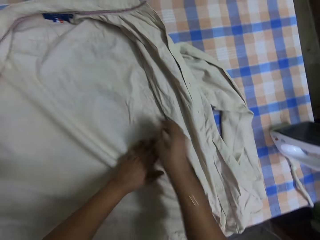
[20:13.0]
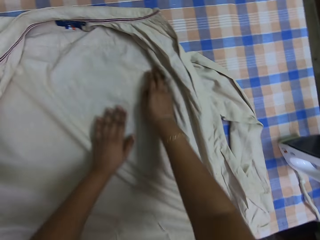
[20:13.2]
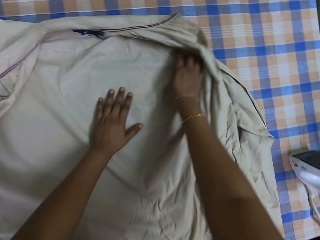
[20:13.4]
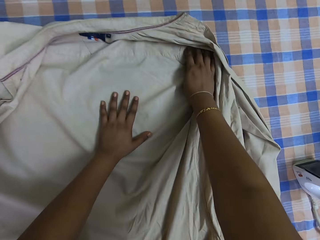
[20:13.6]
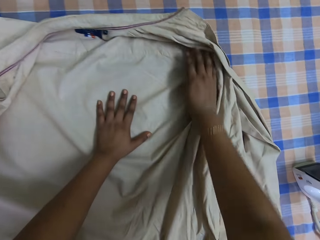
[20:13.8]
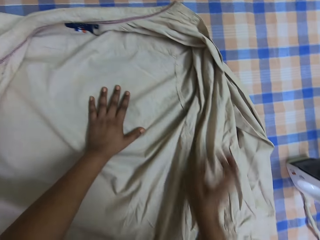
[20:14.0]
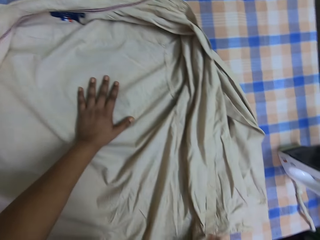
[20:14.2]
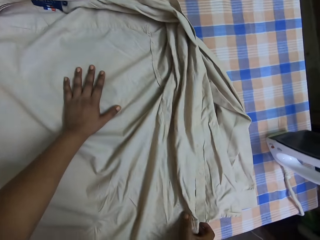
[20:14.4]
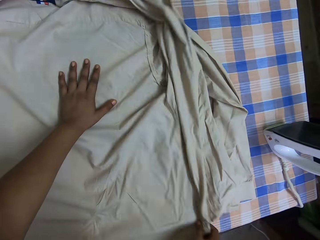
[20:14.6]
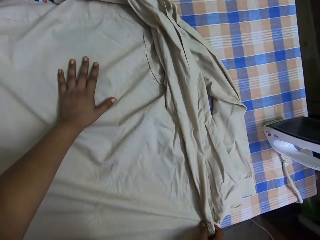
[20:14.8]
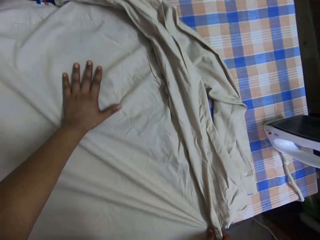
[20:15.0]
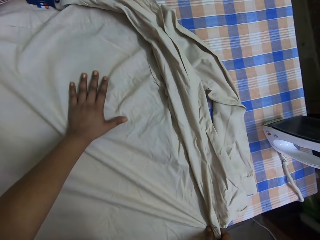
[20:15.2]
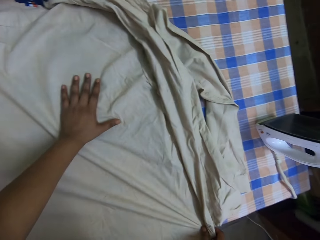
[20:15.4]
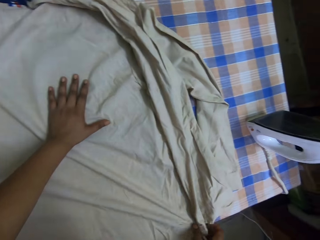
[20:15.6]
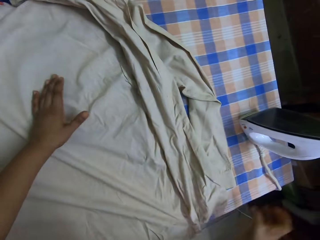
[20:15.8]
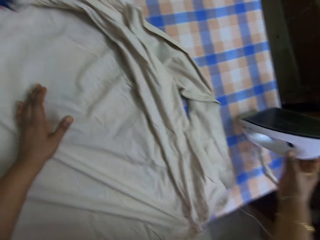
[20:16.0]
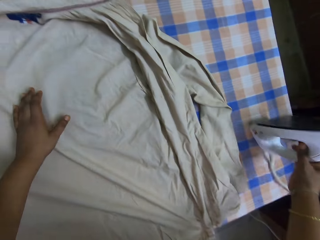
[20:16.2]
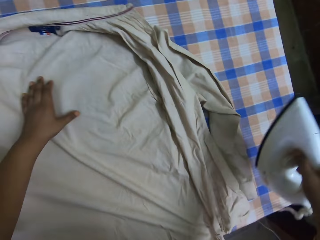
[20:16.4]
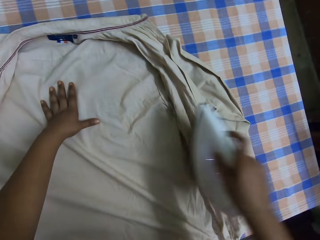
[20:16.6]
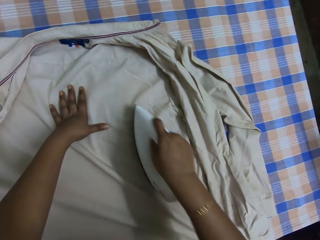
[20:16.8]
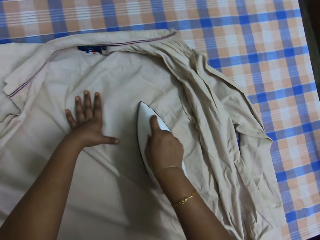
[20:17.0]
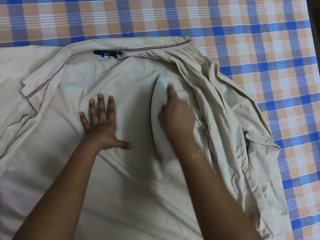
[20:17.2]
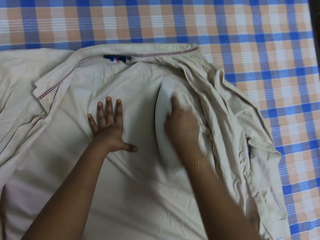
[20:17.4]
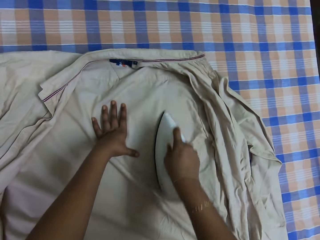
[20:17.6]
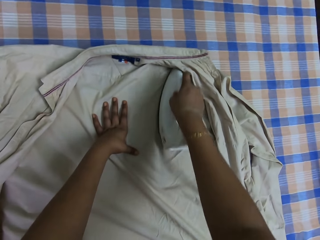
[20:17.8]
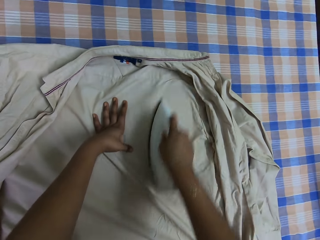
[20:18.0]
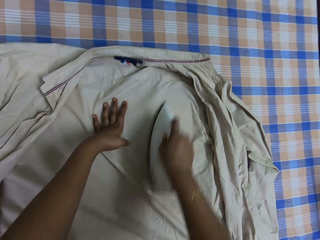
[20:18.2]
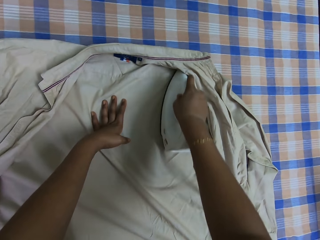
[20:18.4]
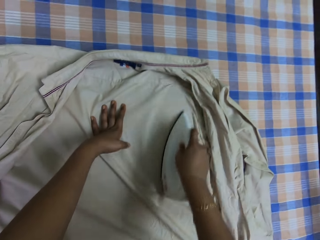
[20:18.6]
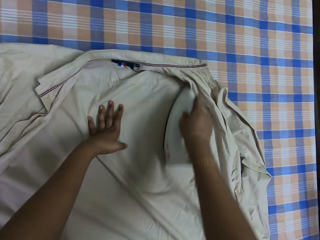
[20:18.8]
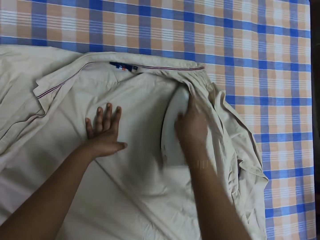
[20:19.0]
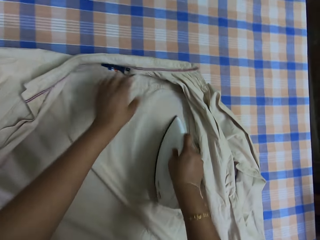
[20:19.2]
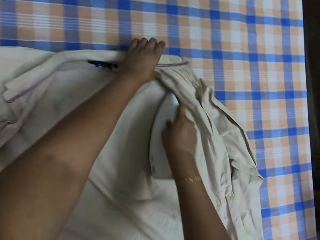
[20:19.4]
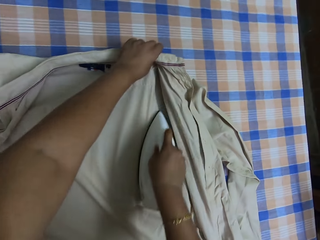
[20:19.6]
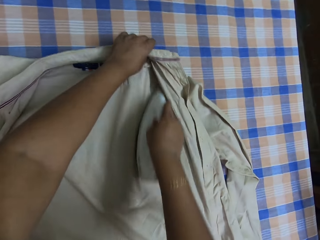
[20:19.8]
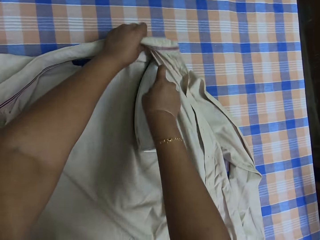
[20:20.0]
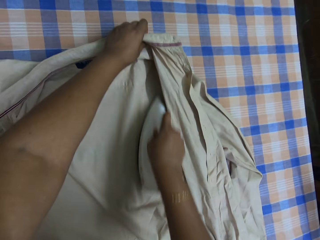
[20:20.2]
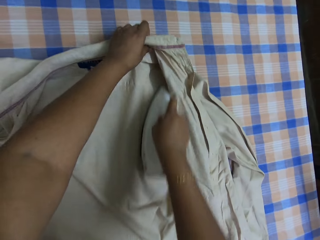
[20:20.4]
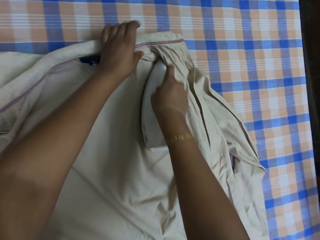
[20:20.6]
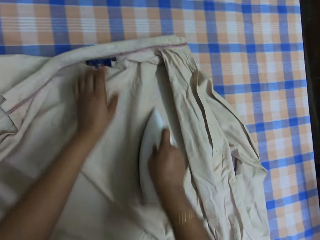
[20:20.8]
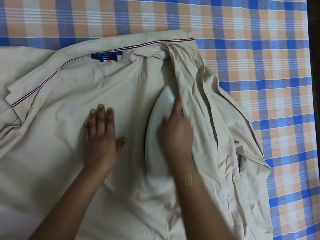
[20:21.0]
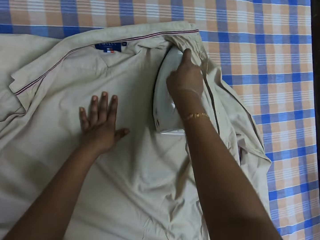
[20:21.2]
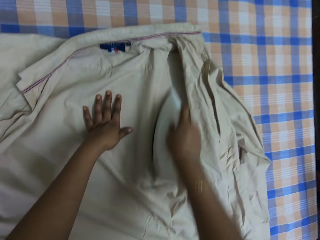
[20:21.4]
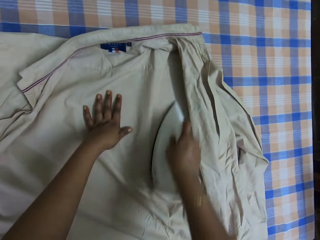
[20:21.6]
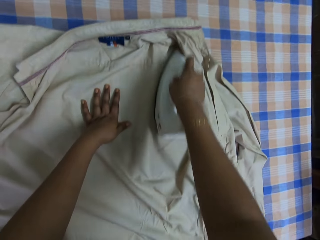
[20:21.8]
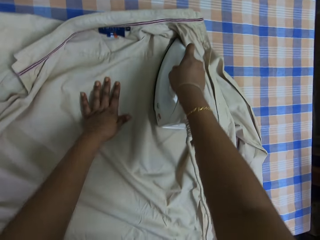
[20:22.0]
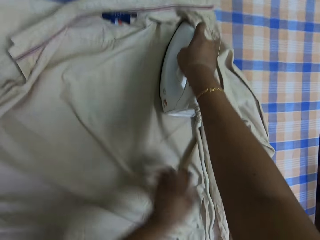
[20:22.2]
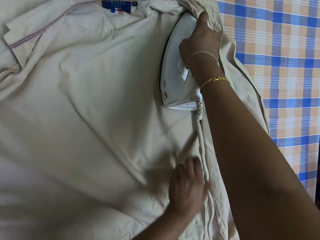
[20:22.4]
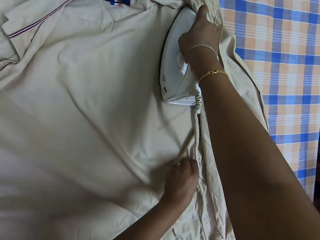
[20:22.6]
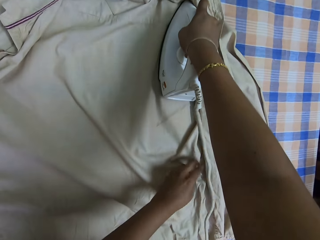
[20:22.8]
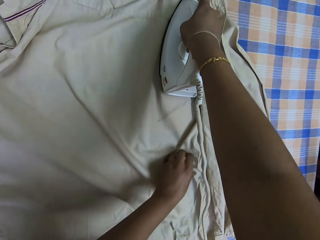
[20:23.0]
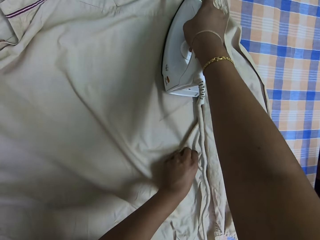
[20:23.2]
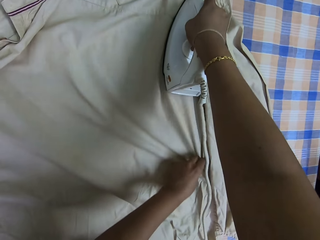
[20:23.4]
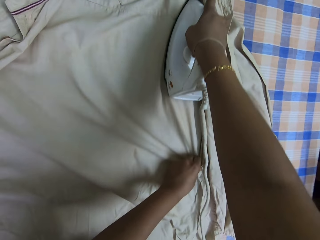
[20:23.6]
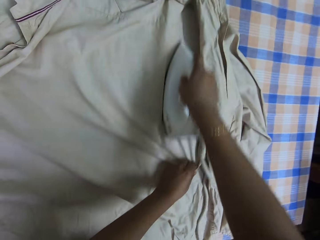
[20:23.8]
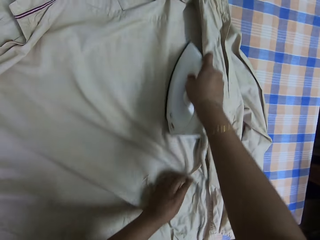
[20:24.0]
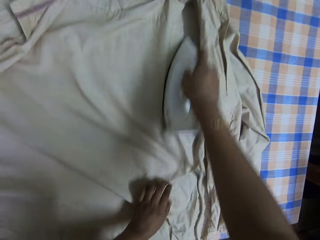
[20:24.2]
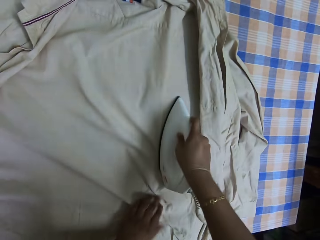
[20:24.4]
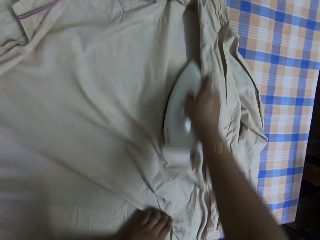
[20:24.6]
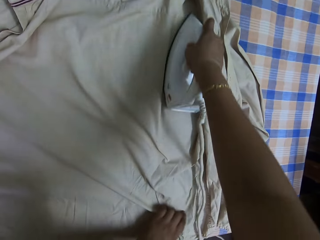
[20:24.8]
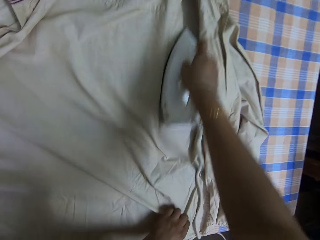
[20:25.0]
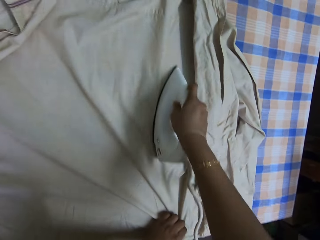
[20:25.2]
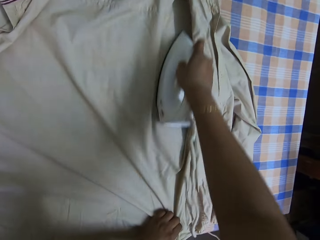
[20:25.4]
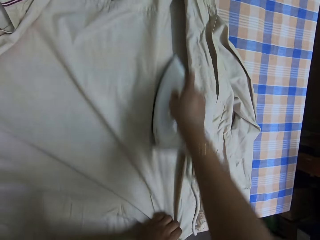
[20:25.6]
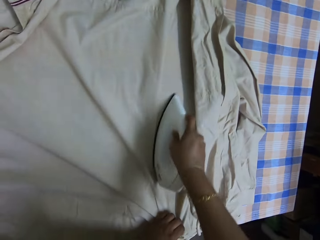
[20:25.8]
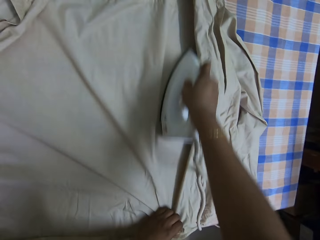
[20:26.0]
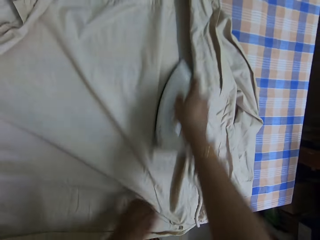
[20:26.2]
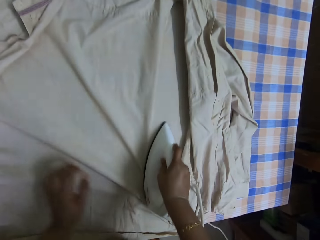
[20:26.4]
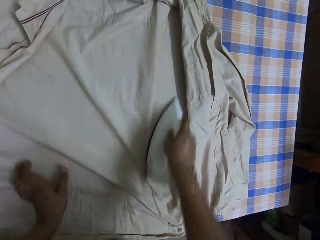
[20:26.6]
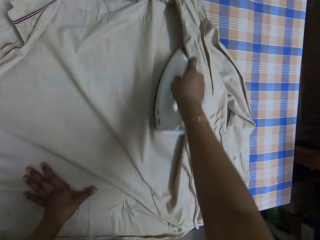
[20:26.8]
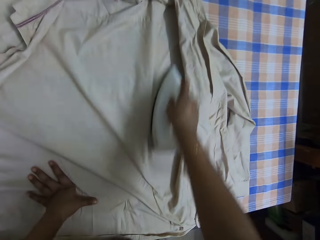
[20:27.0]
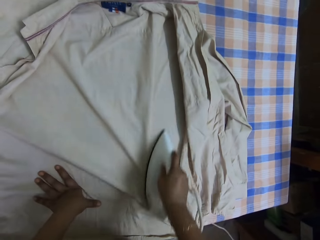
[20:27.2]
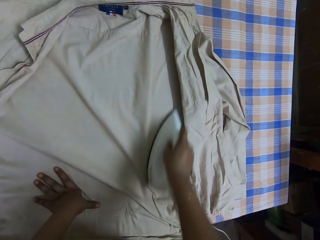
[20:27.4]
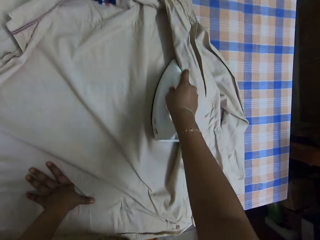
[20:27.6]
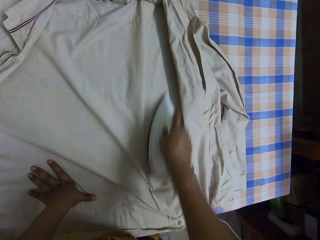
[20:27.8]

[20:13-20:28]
The camera wearer picks up the iron box on top of the table. They iron the shirt with the iron box. They iron the cloth and adjust the cloth. They adjust the cloth. They touch the shirt on top of the table. They iron the shirt with the iron box. They iron the cloth and adjust the cloth.

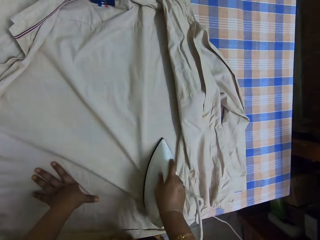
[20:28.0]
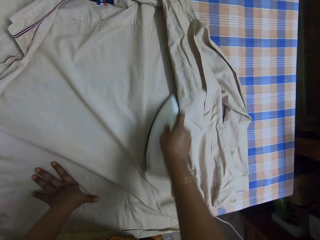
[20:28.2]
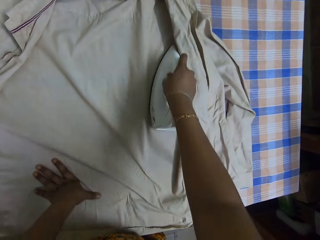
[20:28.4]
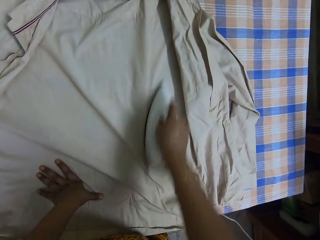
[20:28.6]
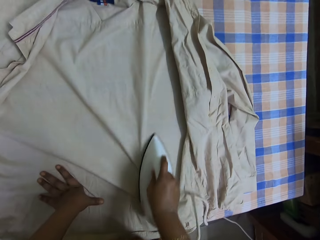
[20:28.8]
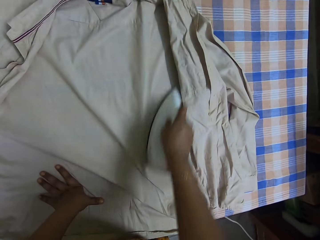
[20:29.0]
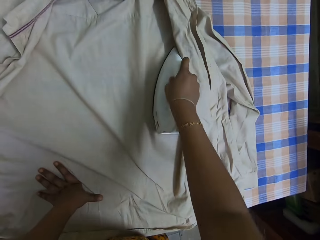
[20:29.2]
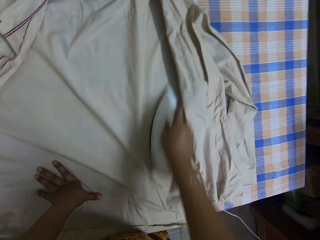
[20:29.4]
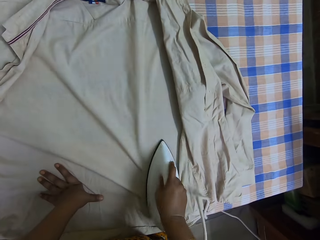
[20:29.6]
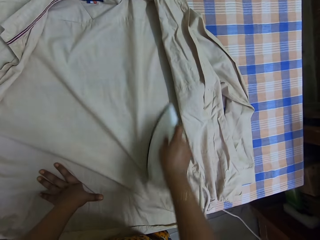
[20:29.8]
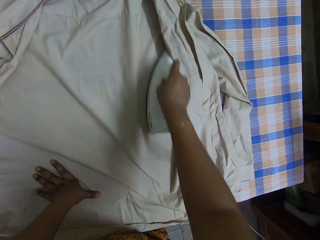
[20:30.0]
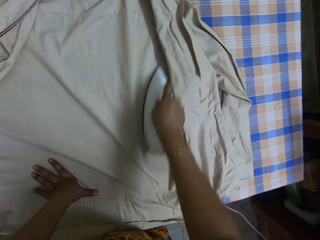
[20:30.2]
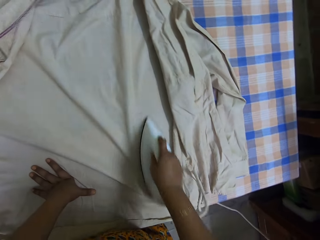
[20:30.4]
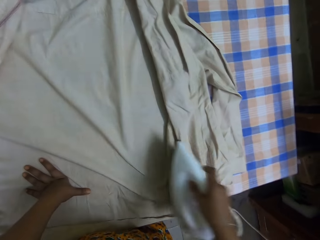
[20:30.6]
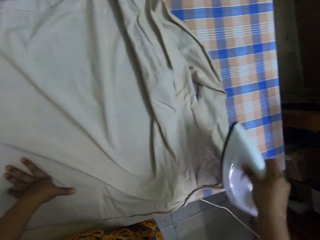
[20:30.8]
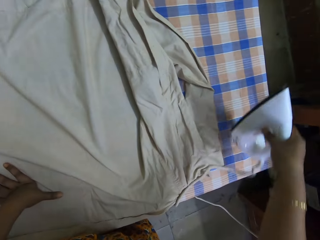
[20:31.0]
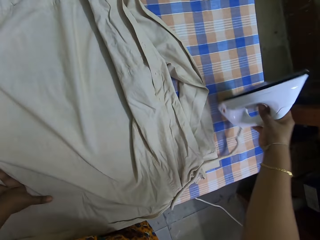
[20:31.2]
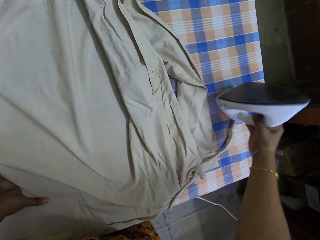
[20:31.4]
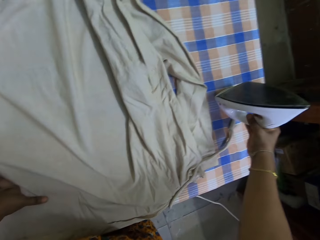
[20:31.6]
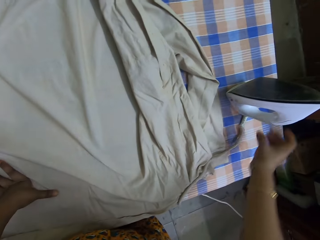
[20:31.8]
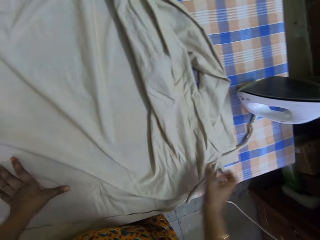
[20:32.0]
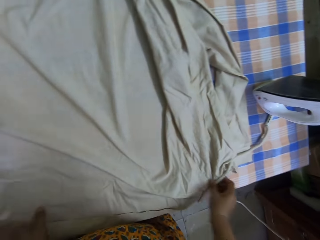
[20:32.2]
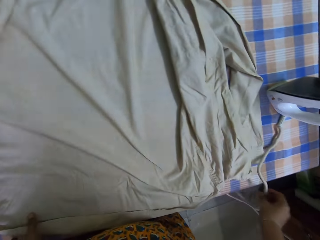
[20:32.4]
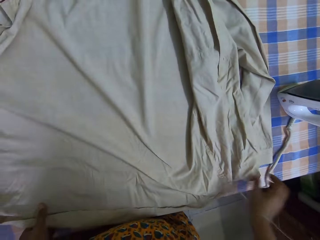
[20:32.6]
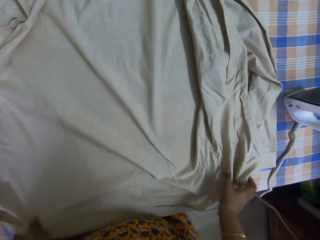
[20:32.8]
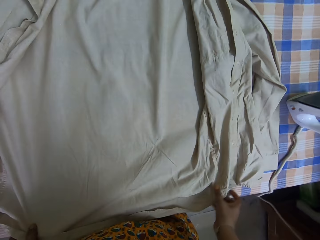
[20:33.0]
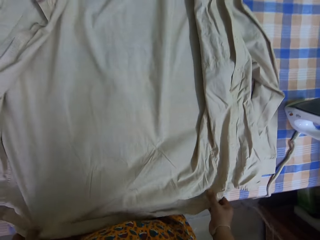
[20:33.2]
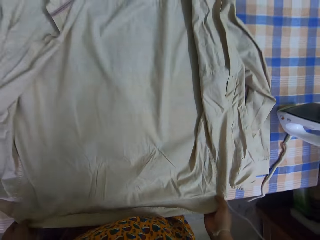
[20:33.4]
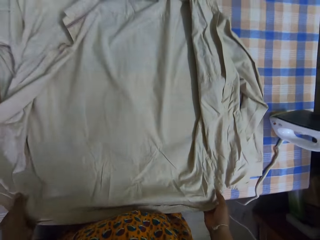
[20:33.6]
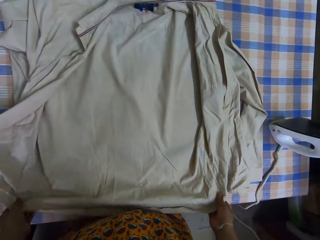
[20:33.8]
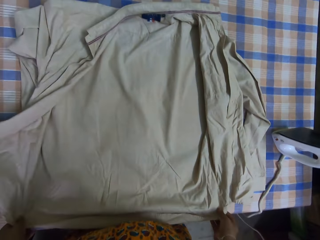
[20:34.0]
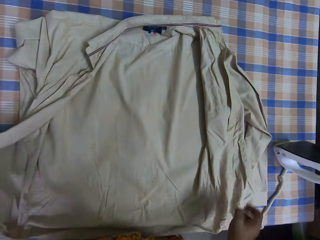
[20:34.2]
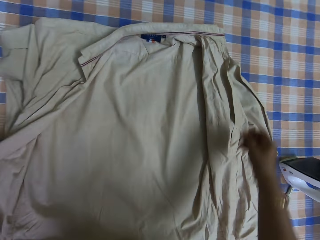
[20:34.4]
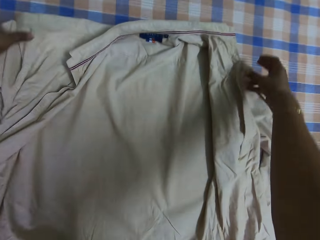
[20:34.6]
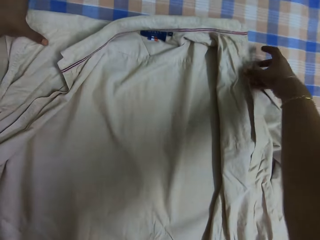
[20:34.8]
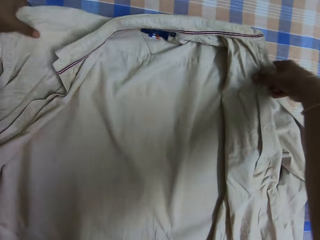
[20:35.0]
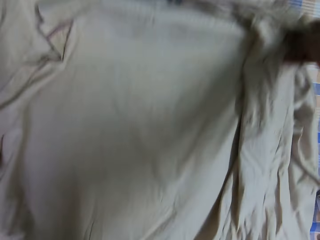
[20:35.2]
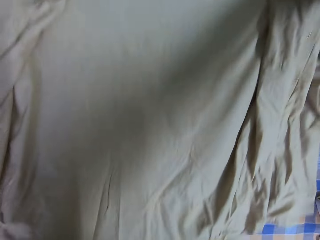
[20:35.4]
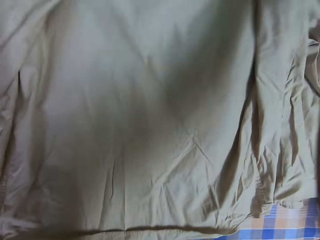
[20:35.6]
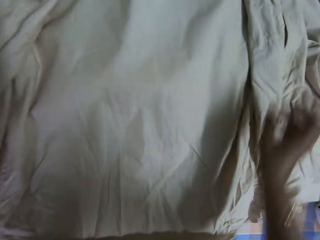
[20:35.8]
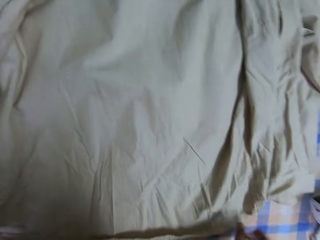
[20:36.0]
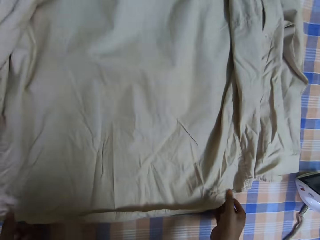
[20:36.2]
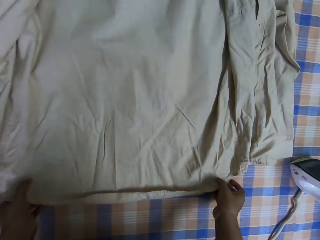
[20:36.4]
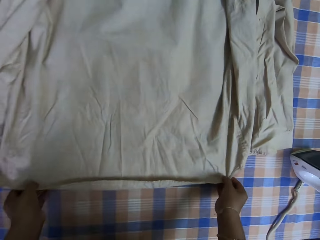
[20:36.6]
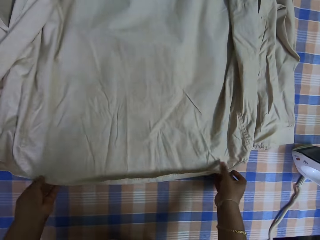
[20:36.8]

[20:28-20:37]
The camera wearer puts the iron box on the ironing table. They adjust the iron box cable. They adjust the cloth. They touch the shirt on top of the table.
